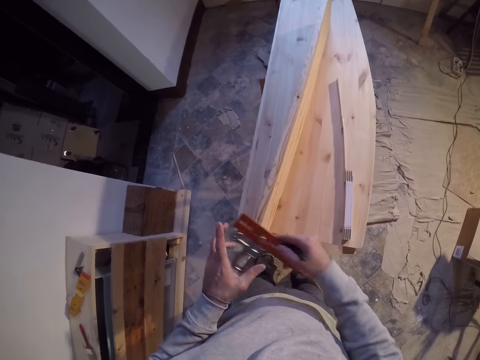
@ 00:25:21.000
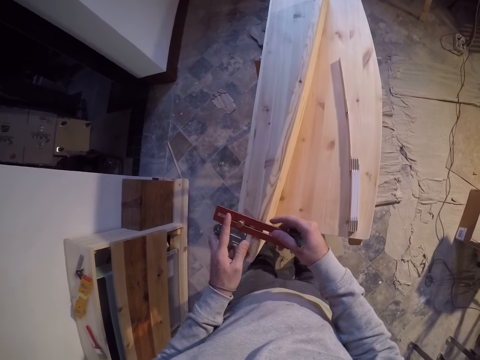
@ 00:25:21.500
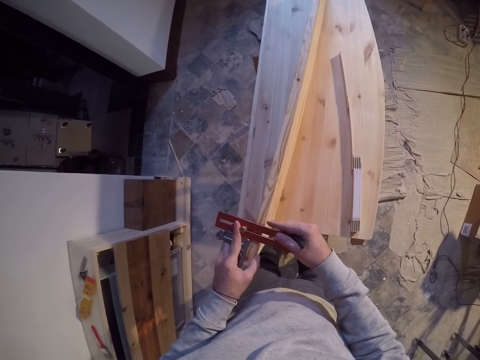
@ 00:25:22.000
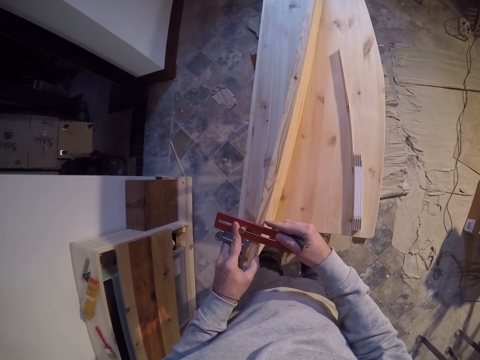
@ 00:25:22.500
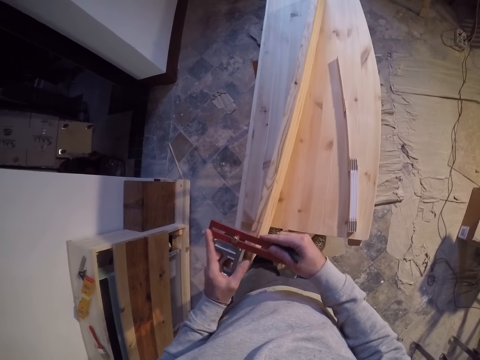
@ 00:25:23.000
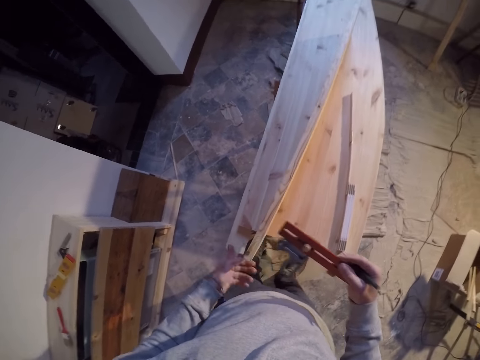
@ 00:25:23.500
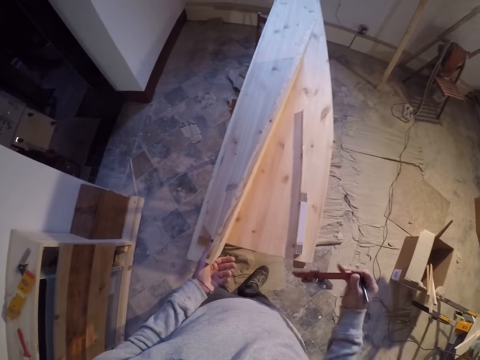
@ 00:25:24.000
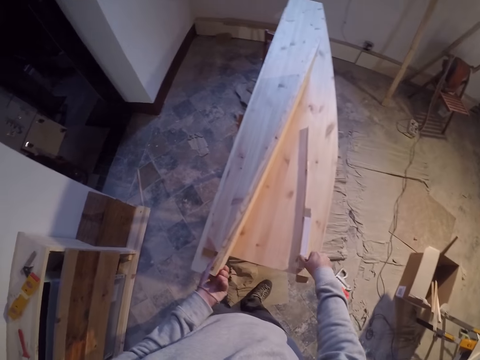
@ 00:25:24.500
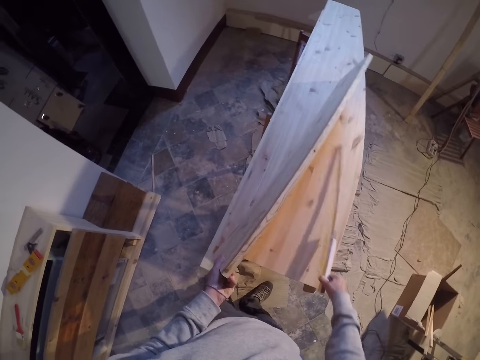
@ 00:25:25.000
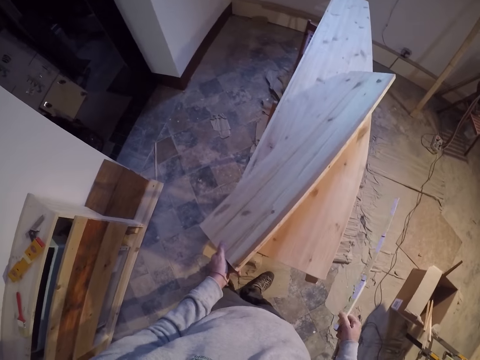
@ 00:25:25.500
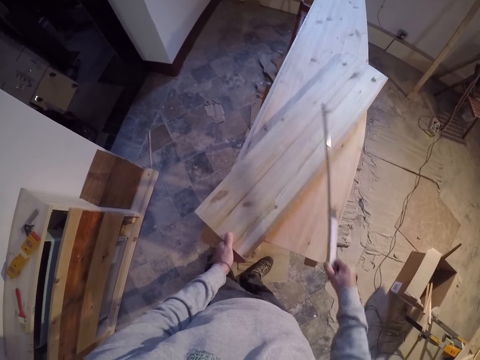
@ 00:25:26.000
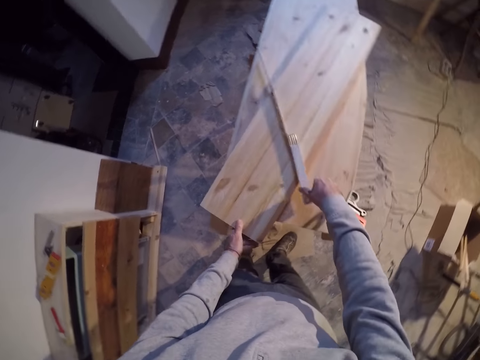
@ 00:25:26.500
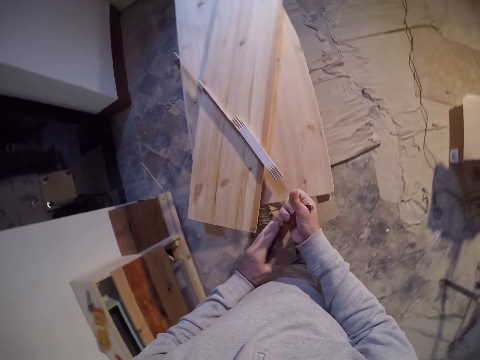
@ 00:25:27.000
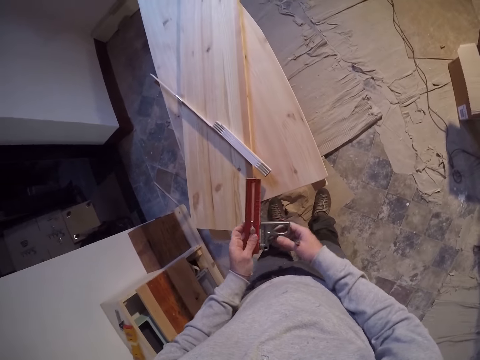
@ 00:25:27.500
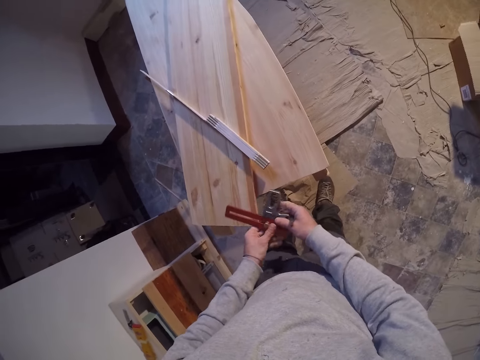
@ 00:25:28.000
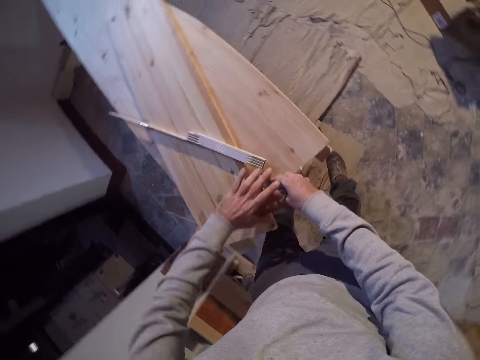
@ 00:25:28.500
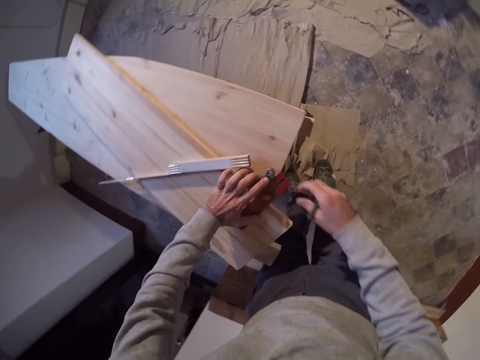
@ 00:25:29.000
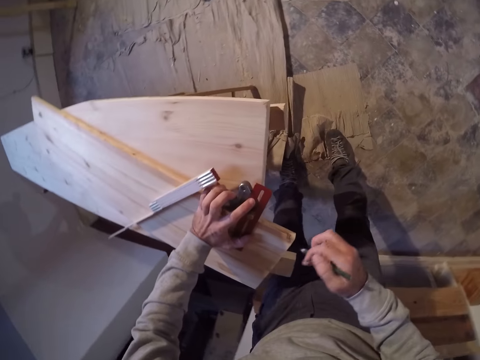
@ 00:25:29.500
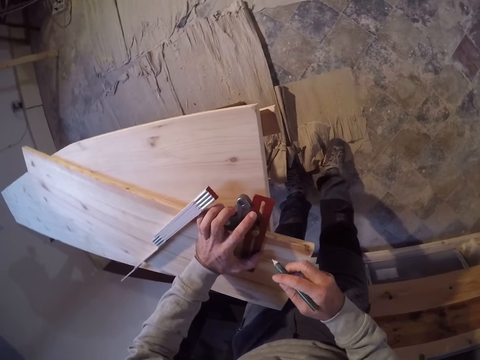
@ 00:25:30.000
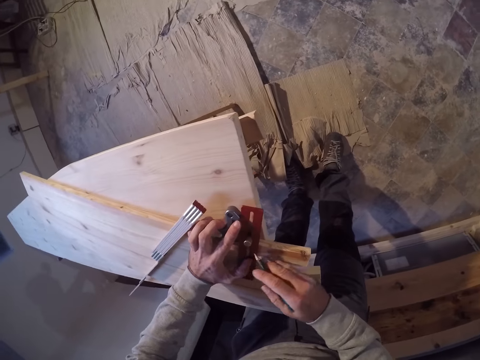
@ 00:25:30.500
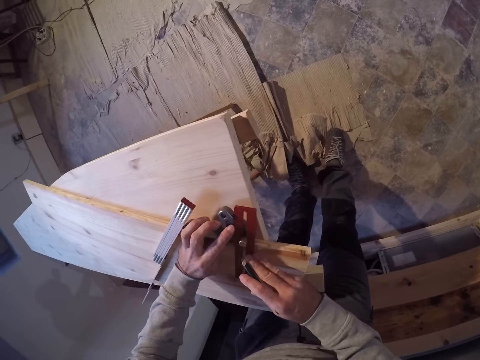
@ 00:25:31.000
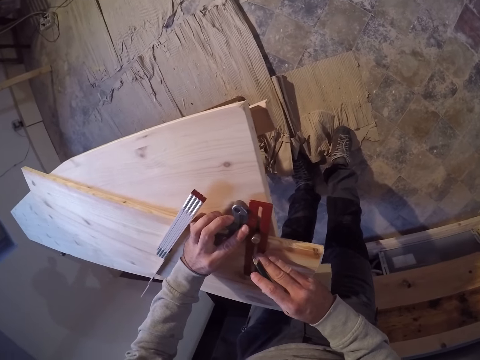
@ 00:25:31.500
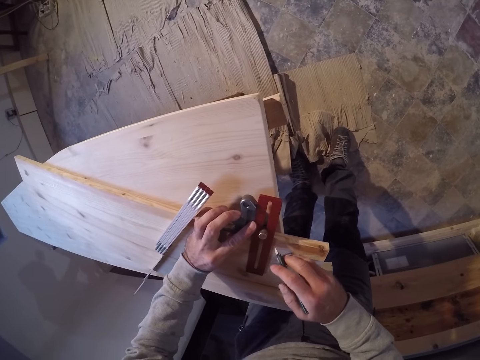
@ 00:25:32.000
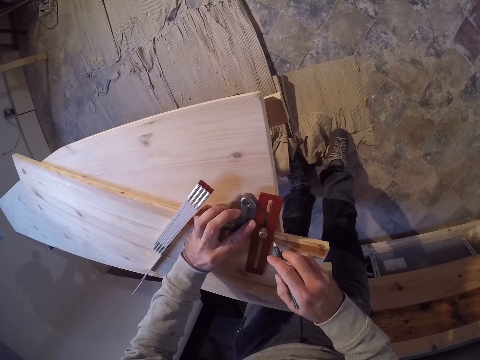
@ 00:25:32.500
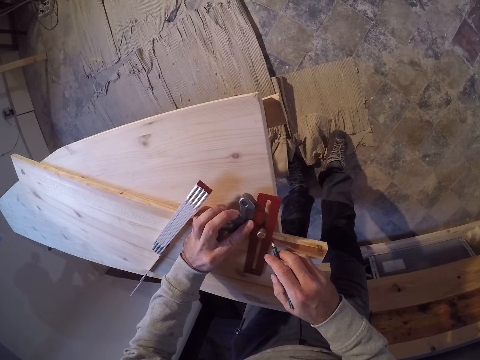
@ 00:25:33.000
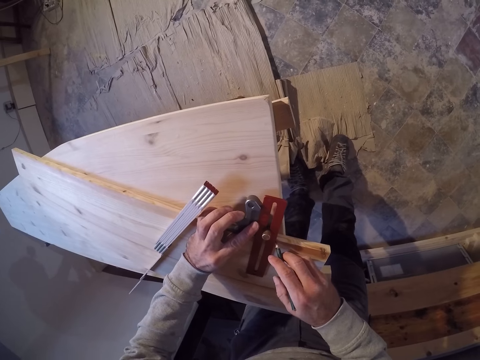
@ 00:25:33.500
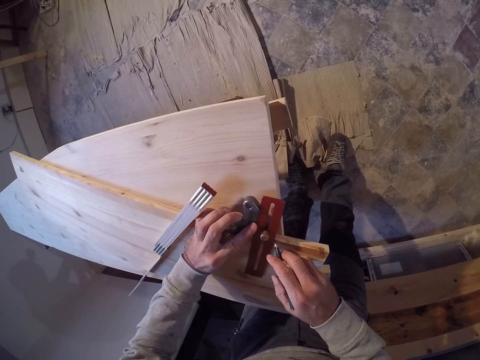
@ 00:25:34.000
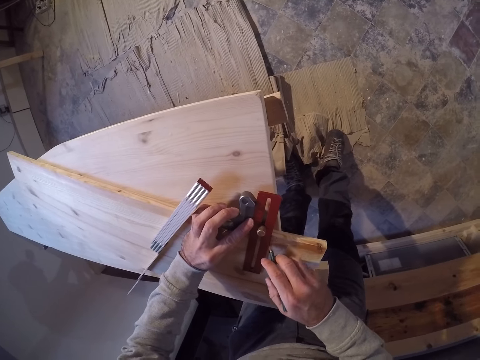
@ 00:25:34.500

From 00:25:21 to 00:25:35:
The camera wearer places the combination square or square ruler on the piece of wood with both hands. He measures the wood with the square ruler. He picks up the folding rule on the wooden table with his right hand. He drops the piece of wood on the wooden table with his left hand. He drops the folding rule on the piece of wood on the wooden table with his right hand. He measures the wood with the square ruler. He makes a mark with the pencil in his right hand and the combination square on the piece of wood on the wooden table.

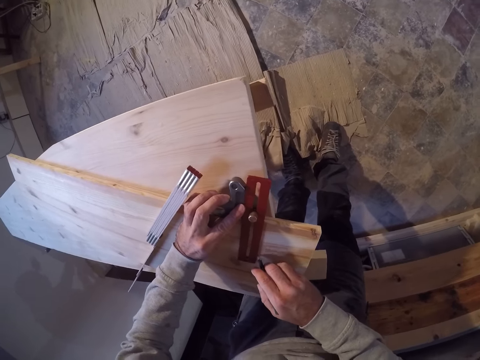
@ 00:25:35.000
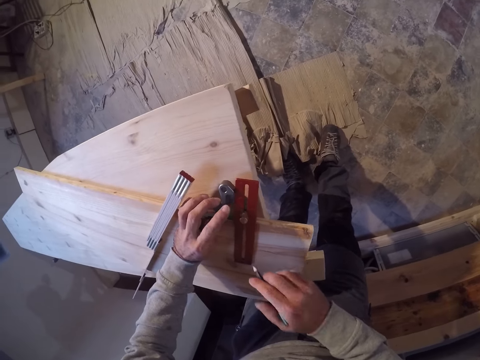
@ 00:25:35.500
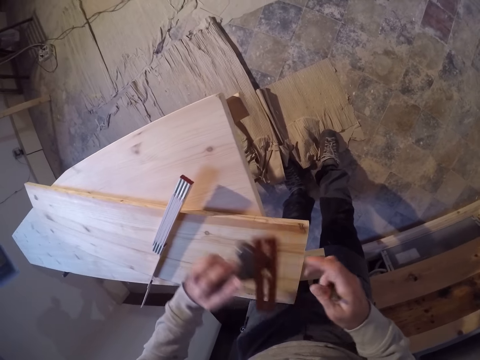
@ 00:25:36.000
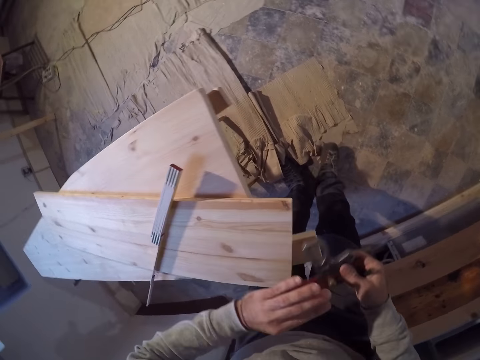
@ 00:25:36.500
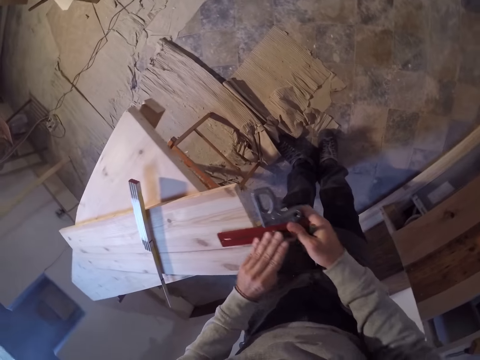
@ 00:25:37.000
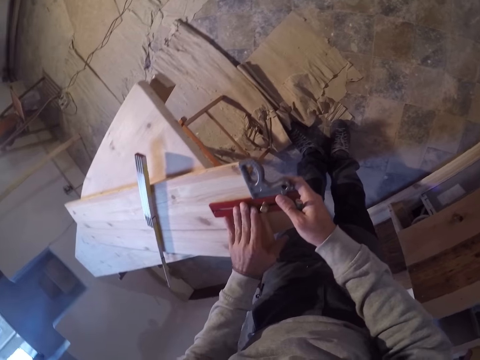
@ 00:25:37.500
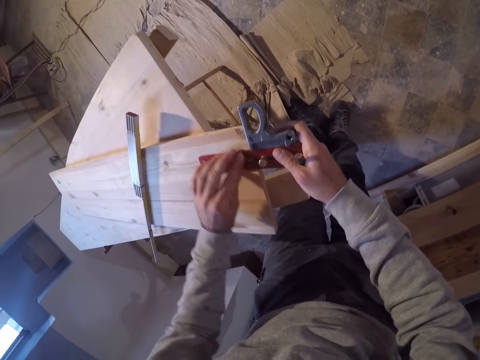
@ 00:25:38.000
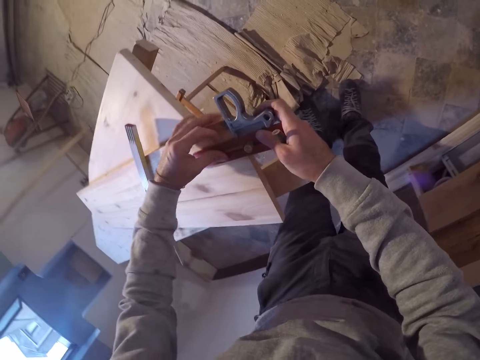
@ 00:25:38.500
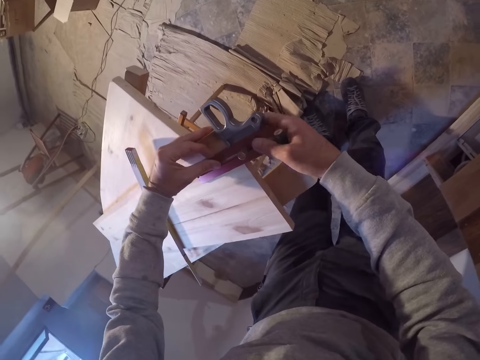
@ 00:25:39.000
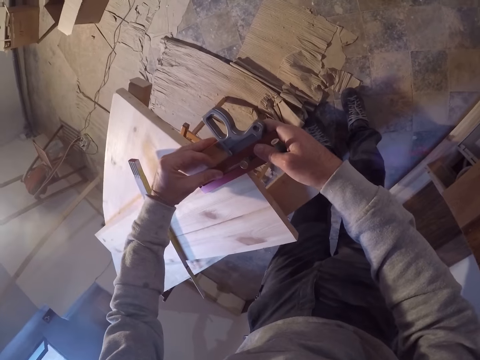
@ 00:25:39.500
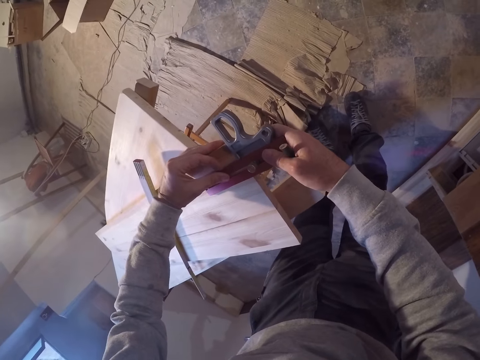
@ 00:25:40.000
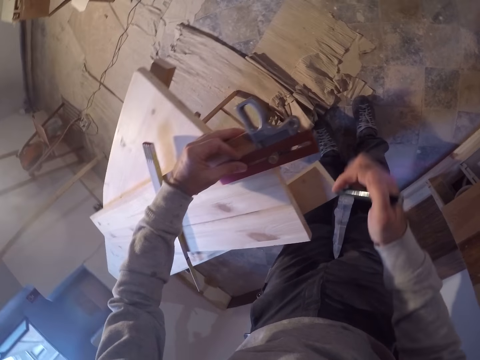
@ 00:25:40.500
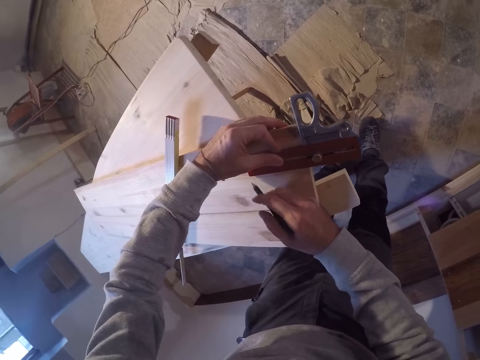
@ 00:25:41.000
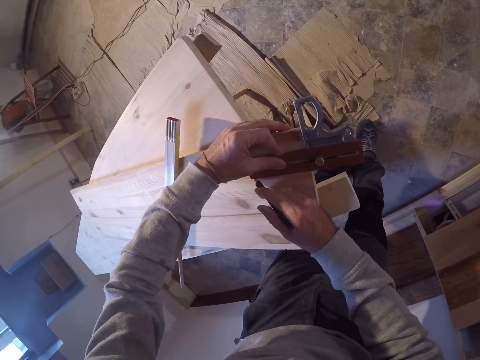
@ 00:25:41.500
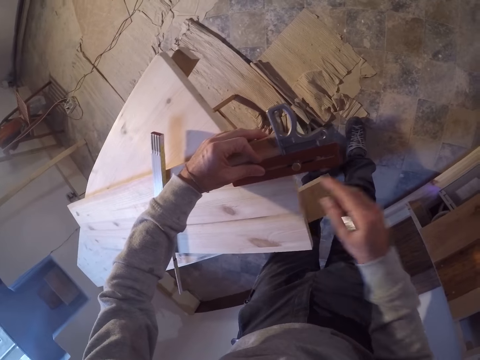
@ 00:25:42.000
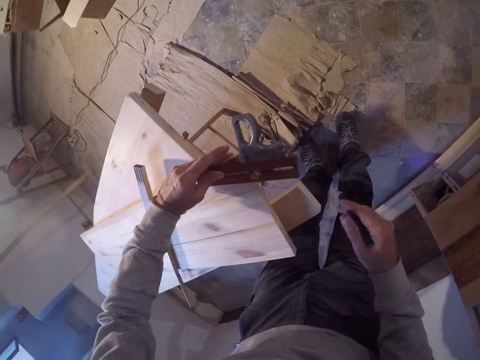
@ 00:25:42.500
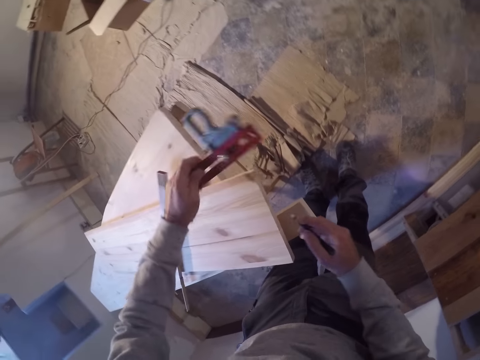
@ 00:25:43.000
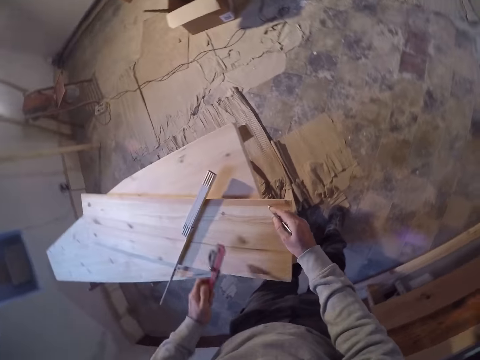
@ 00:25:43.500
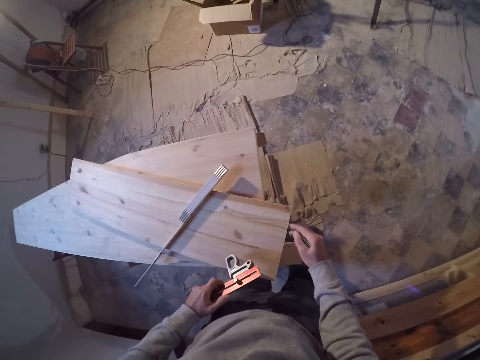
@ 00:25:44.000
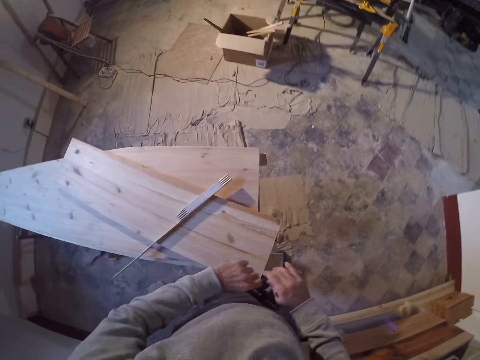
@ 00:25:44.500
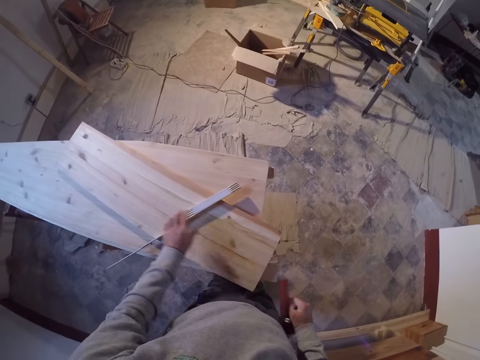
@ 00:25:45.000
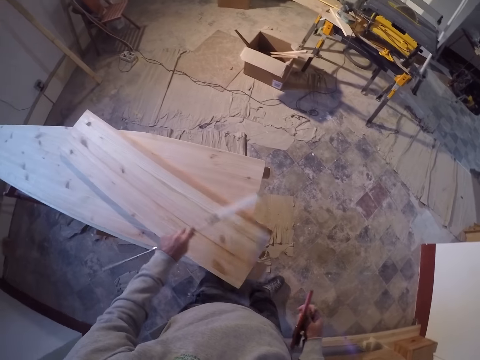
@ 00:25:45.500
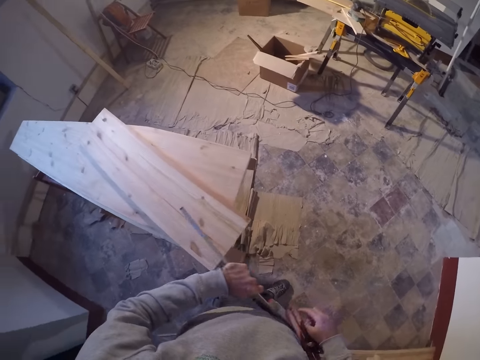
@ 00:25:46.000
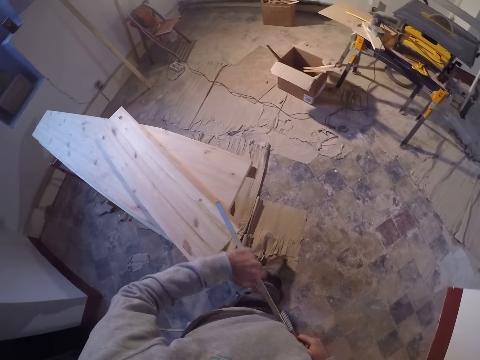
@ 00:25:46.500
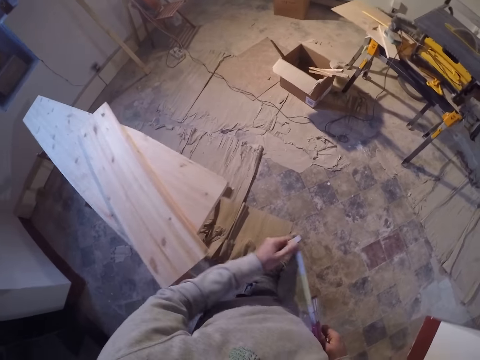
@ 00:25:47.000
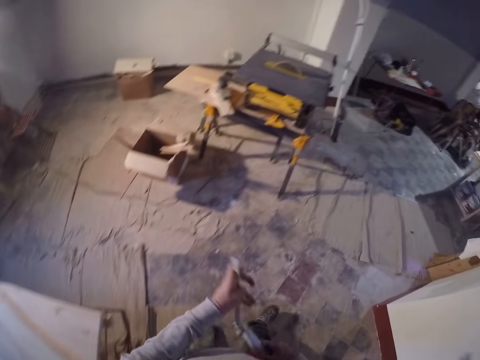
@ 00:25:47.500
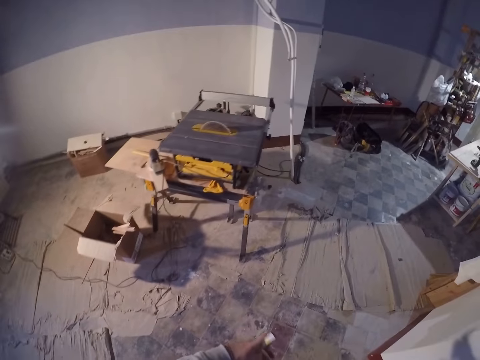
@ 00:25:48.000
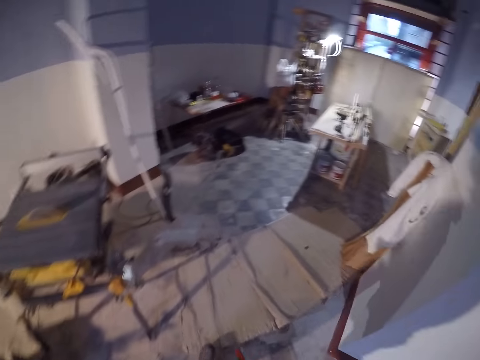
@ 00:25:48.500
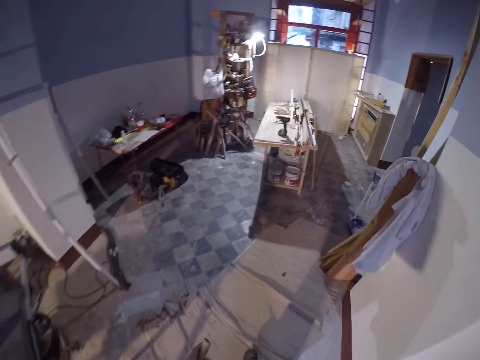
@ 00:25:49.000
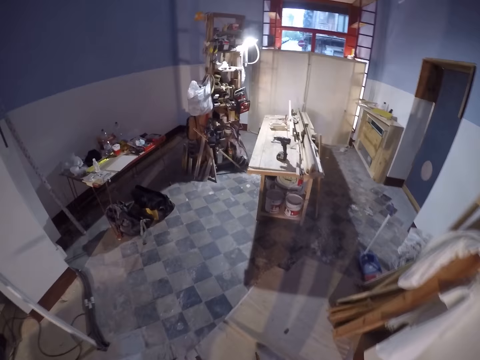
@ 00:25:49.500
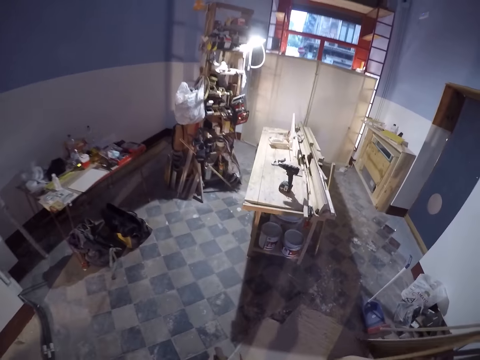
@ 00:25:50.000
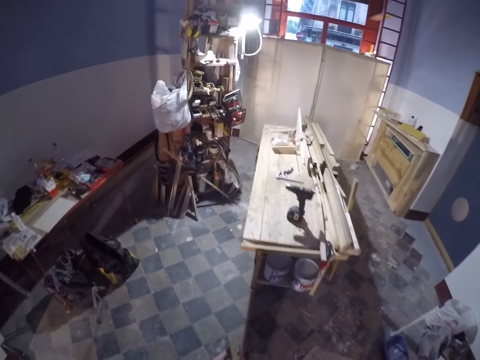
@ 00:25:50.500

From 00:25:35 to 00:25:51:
The camera wearer moves the square ruler or combination square. He measures the wood with the square ruler. He makes a mark with the pencil in his right hand and the combination square on the piece of wood on the wooden table. He writes on the piece of wood on the wooden table. He passes the combination square in his left hand to his right hand. He picks up the folding rule on the piece of wood on the wooden table with his left hand. He folds the folding rule in his right hand with his left hand. He takes the folding rule.
